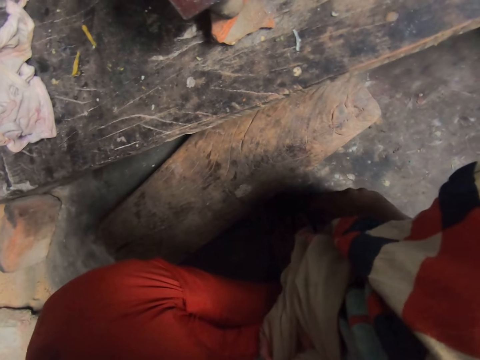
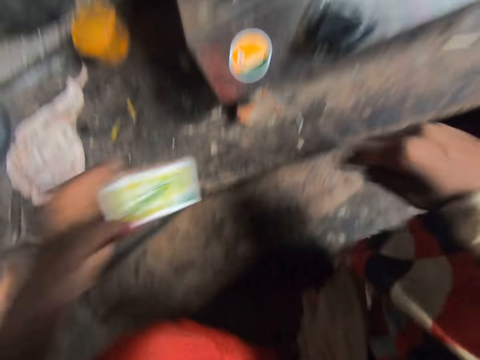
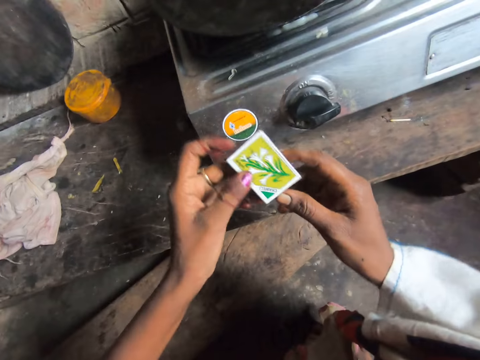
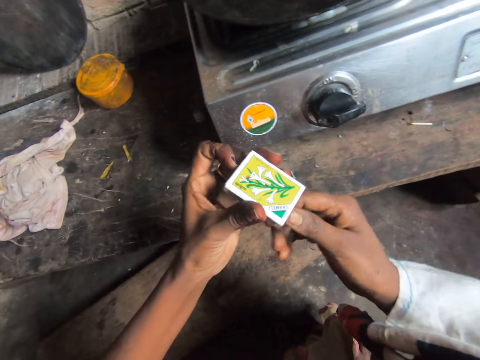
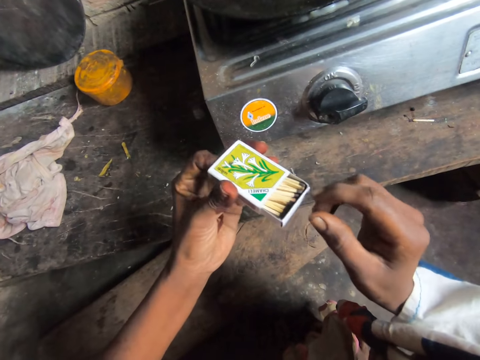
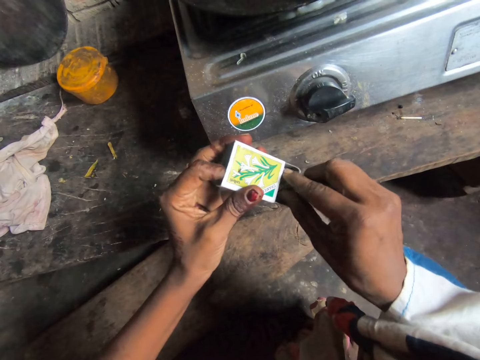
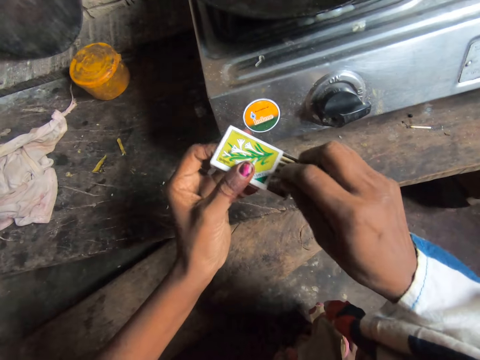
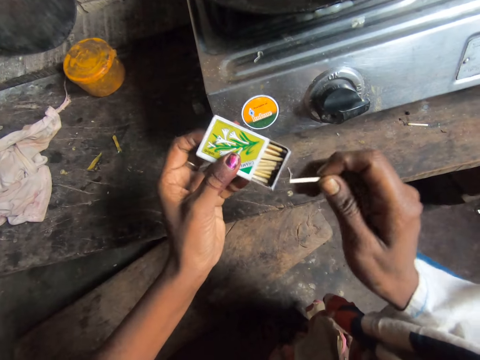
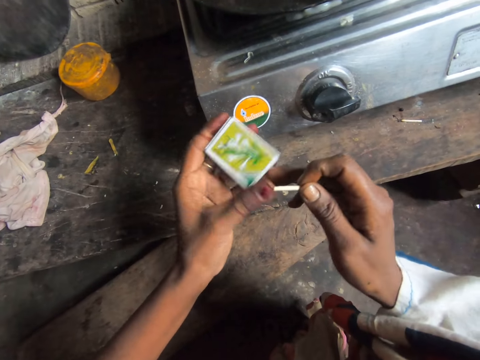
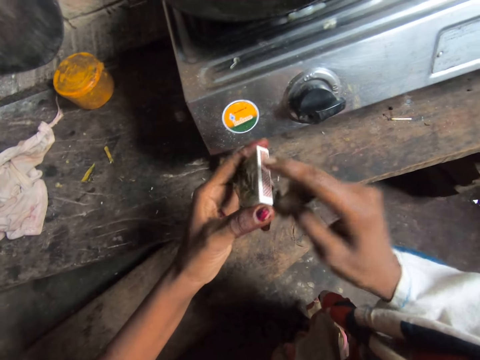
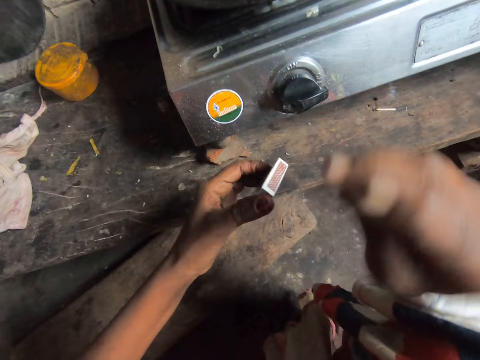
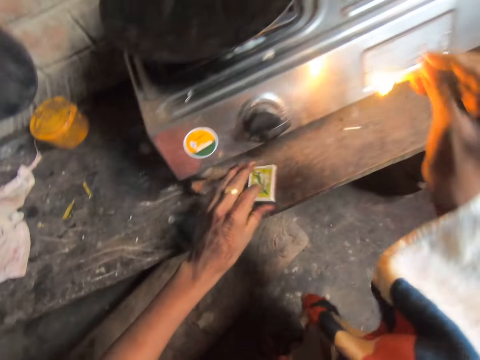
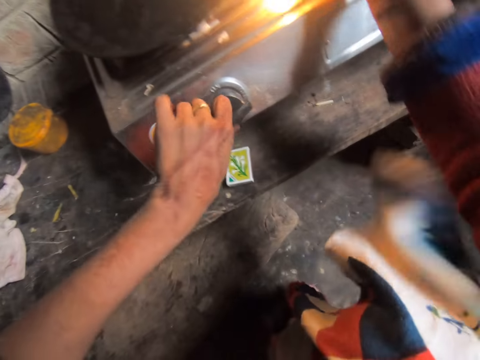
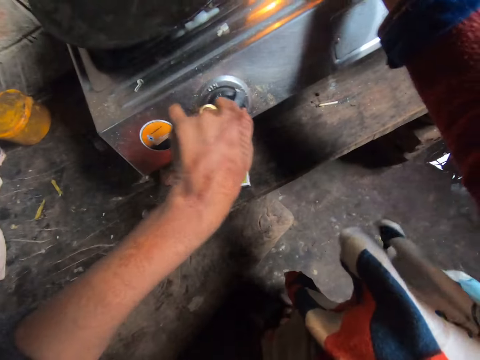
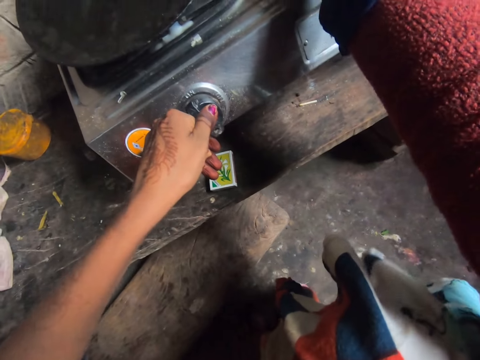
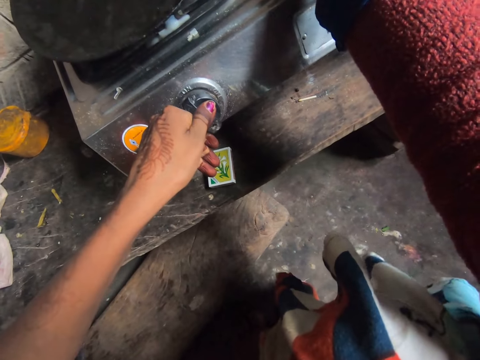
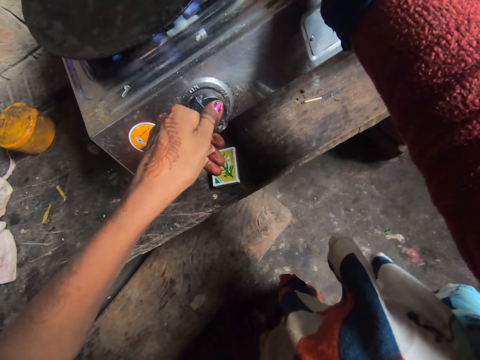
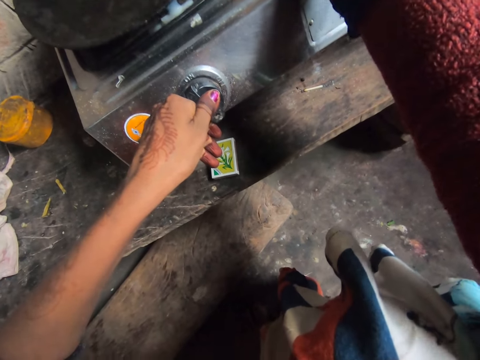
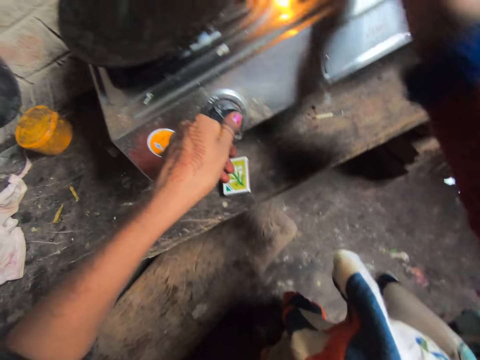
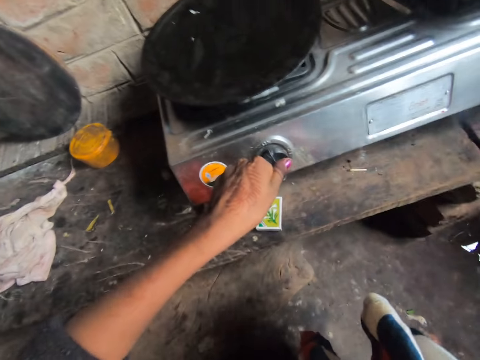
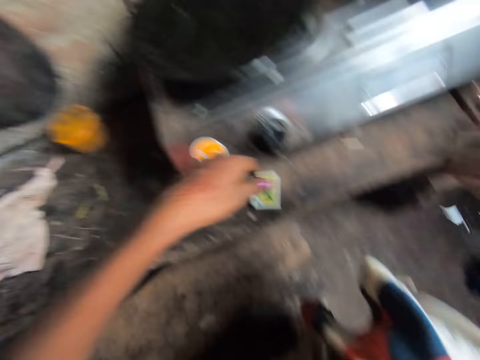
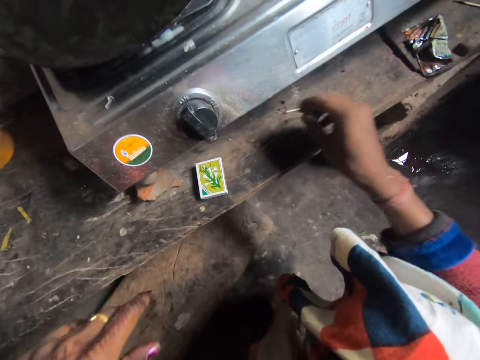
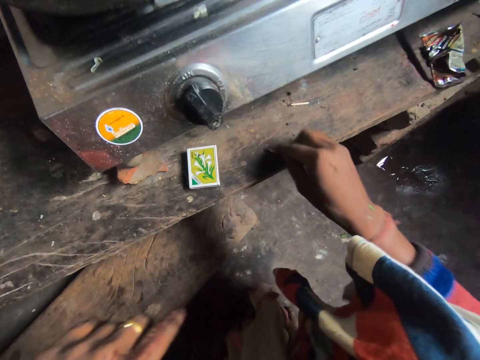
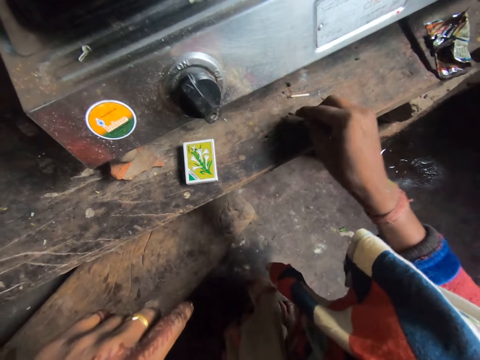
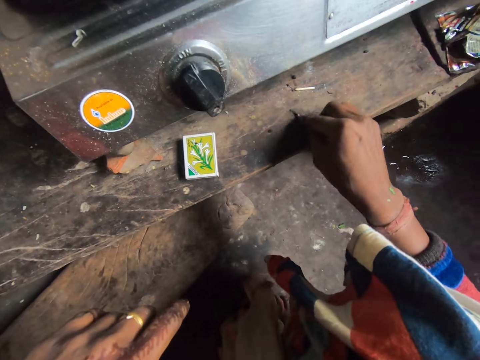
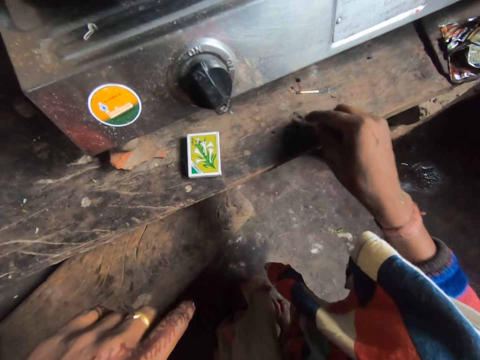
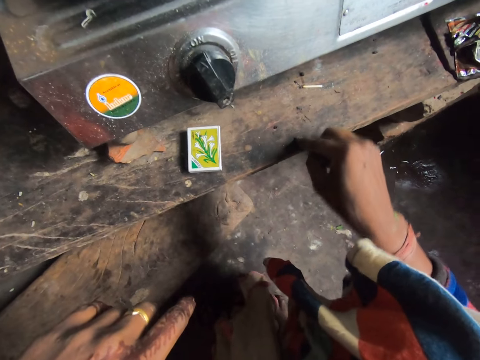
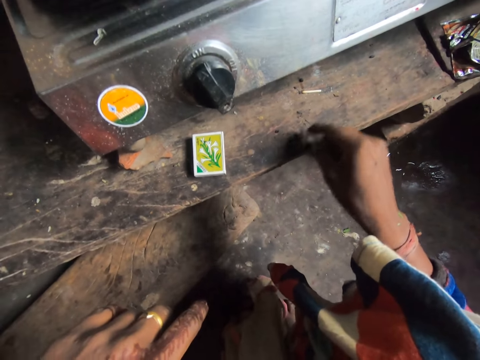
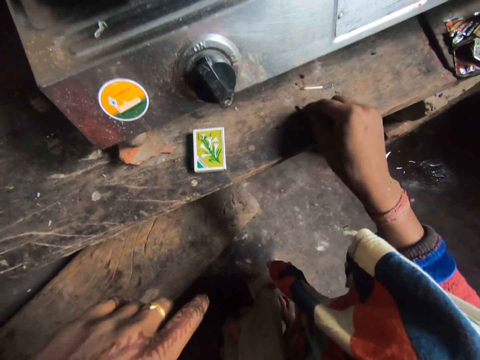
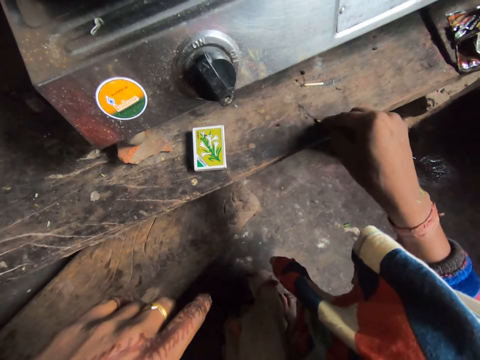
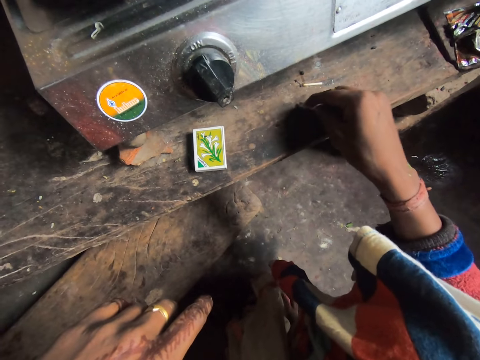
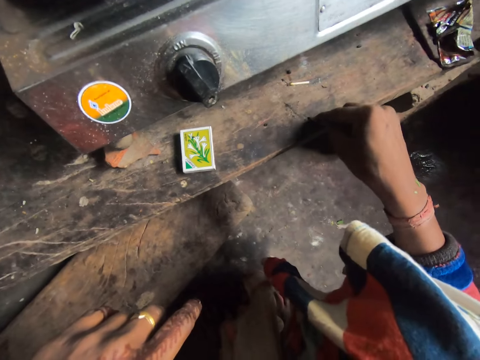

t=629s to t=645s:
The camera wearer carries a matchbox. They open the matchbox, pick a matchstick from the matchbox, and close the matchbox. They strike the matchstick on the matchbox. They light the matchbox. They drop the matchbox on the kitchen workbench. They turn a knob on the cooker. They turn on the gas and light the gas. They shake the matchstick. They rub the matchstick on the kitchen workbench. They write using the matchbox.

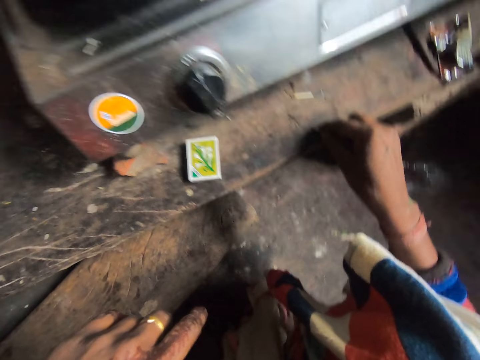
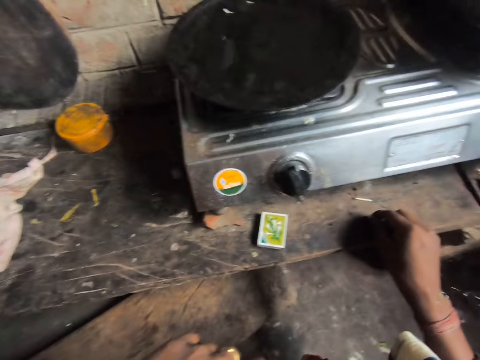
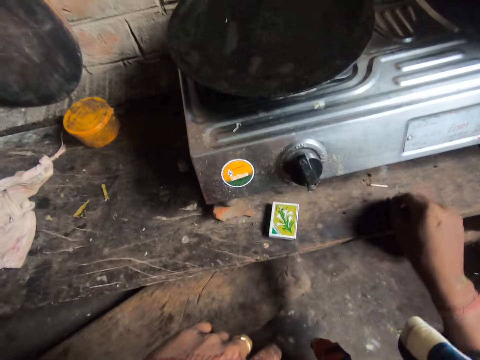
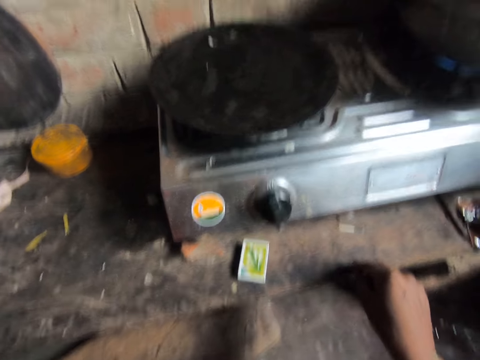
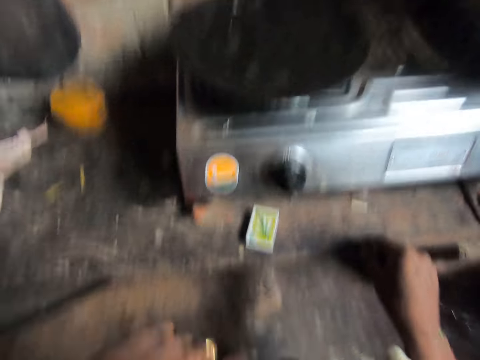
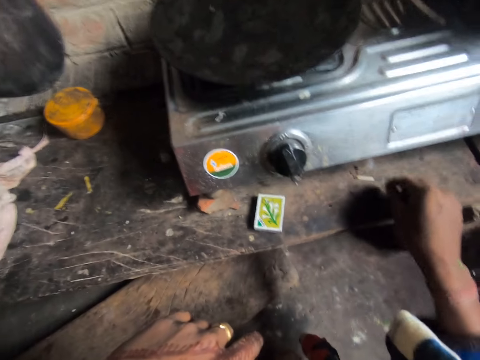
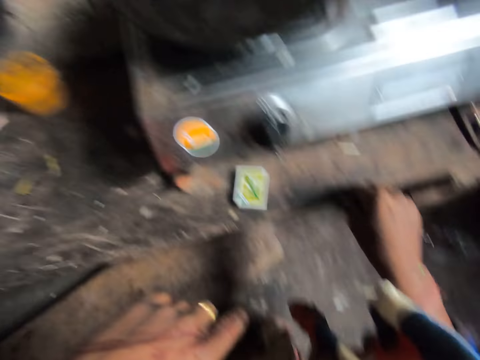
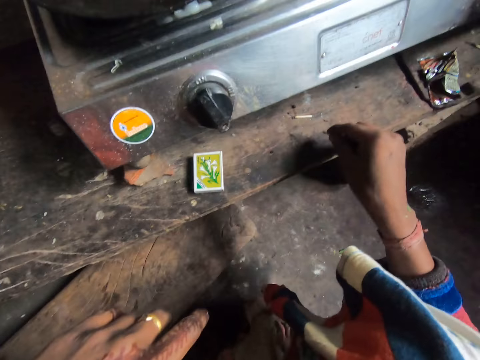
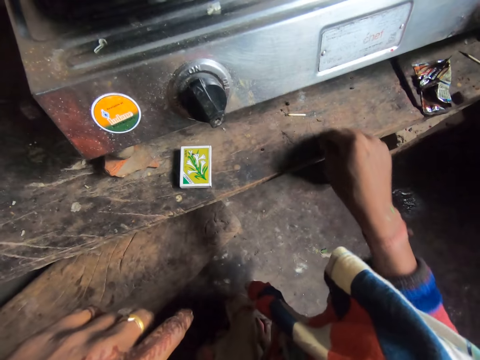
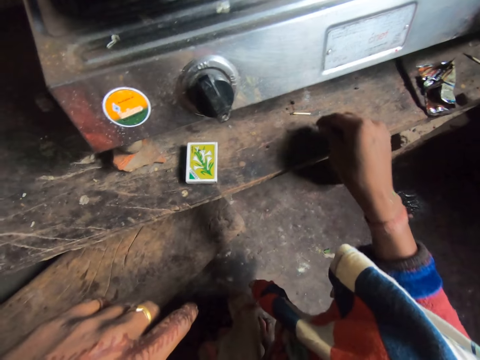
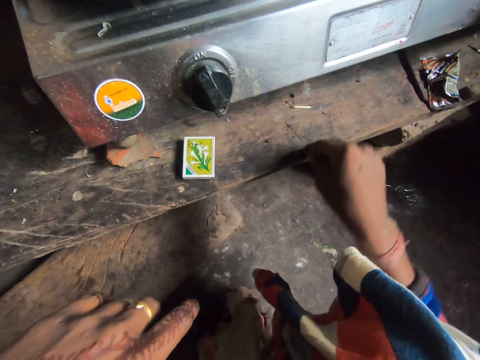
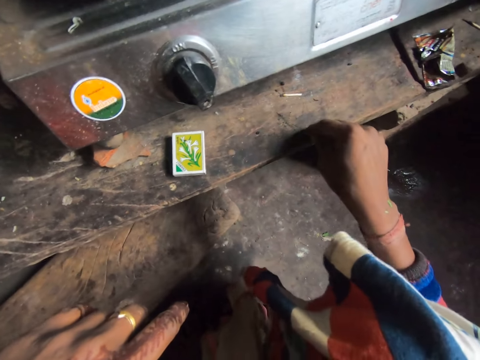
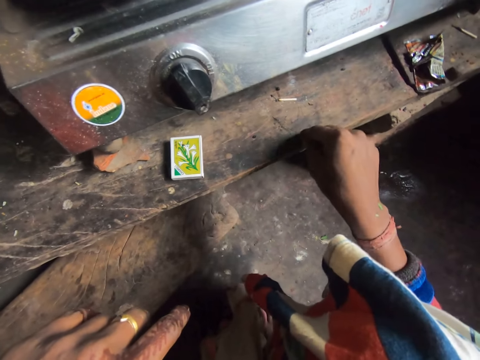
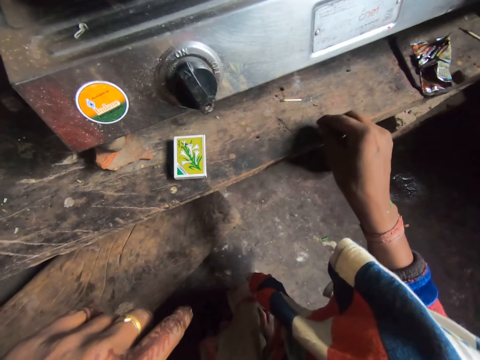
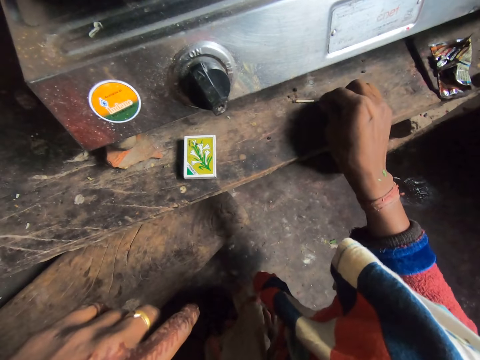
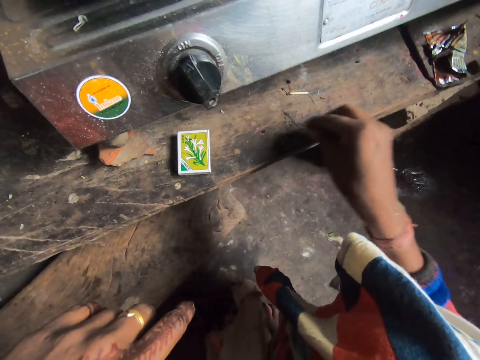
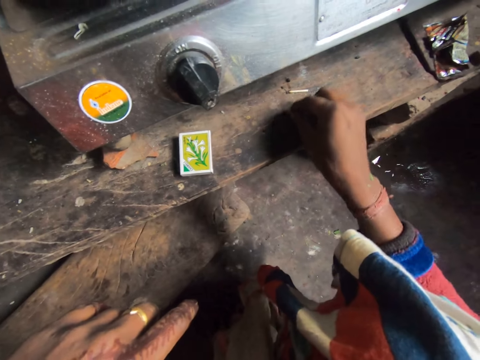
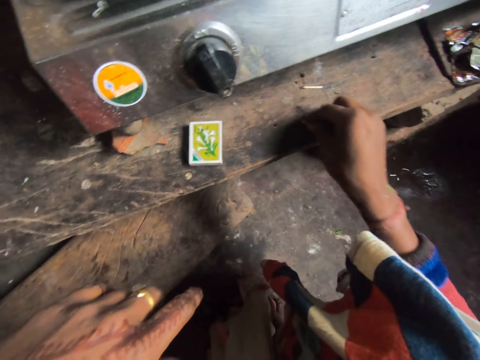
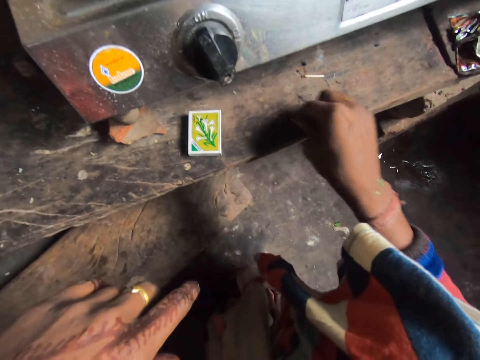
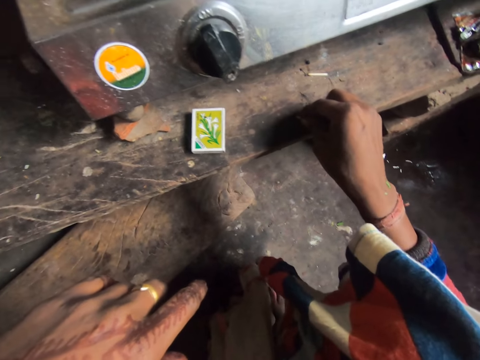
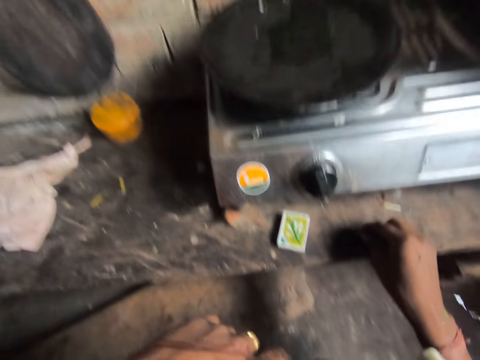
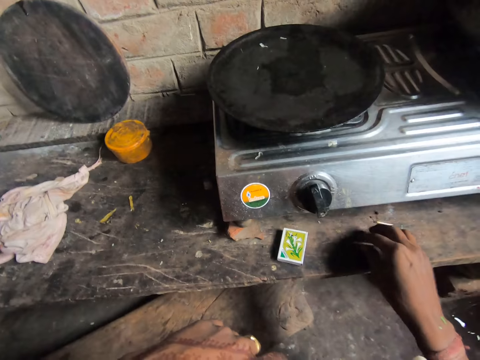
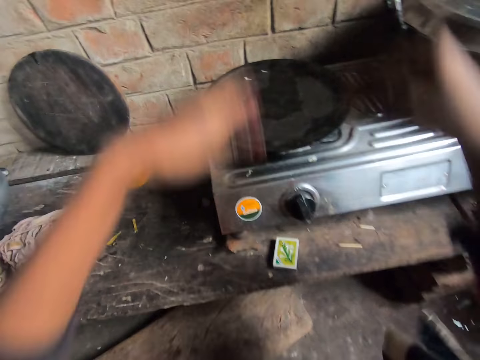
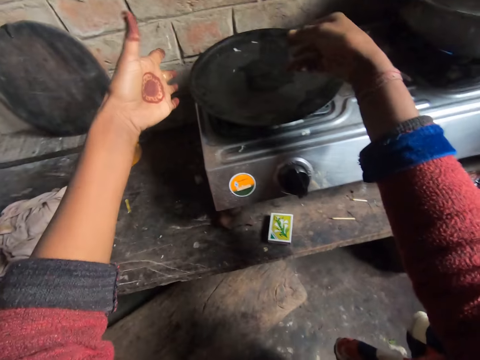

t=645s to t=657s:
The camera wearer drops the matchstick on the kitchen workbench.
